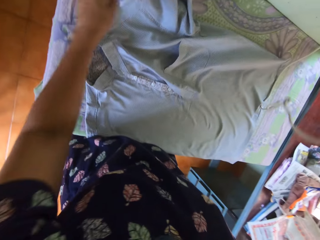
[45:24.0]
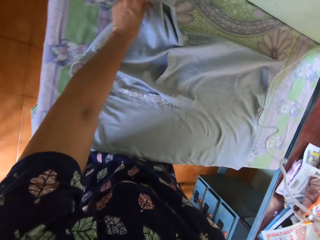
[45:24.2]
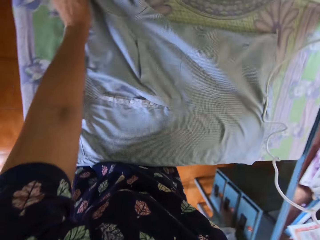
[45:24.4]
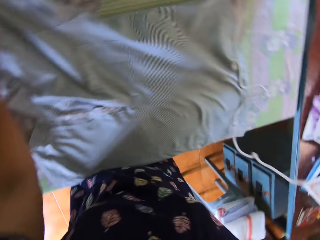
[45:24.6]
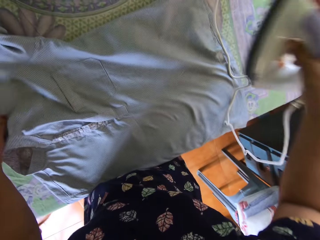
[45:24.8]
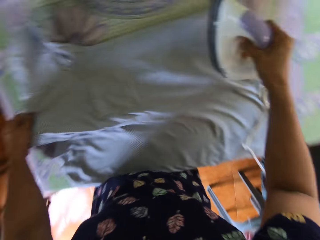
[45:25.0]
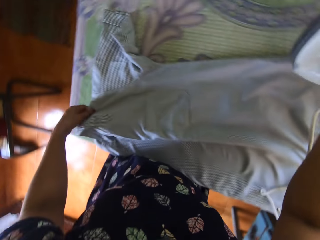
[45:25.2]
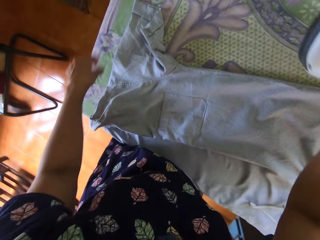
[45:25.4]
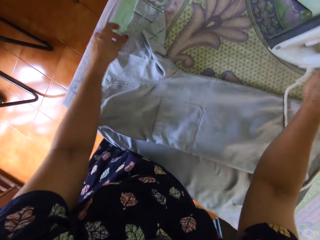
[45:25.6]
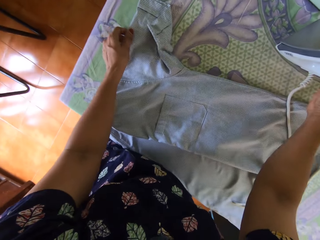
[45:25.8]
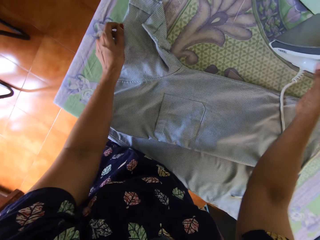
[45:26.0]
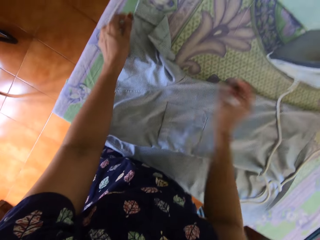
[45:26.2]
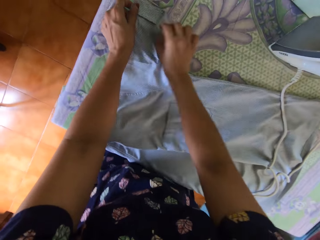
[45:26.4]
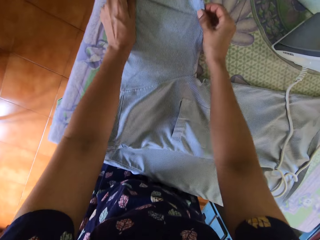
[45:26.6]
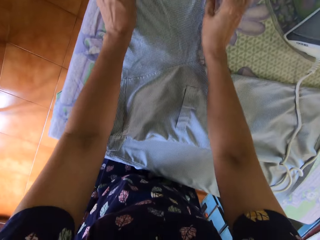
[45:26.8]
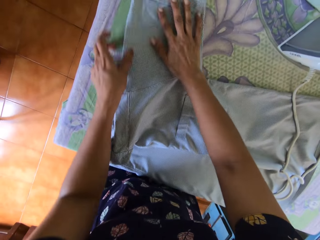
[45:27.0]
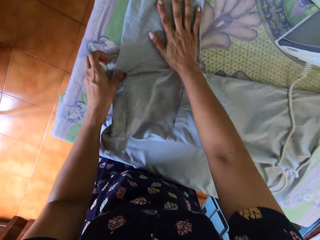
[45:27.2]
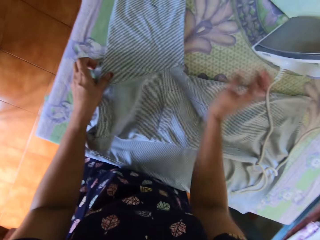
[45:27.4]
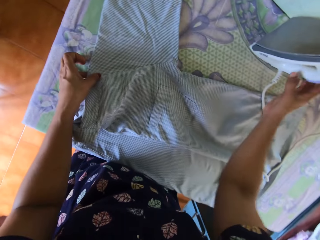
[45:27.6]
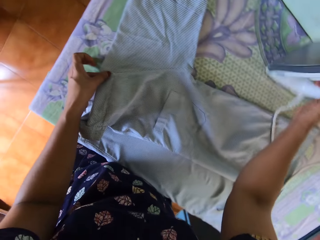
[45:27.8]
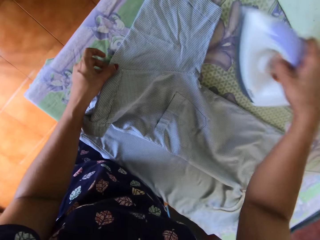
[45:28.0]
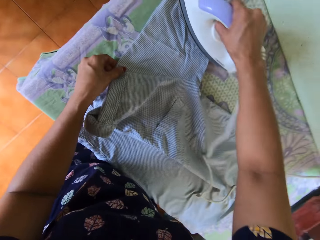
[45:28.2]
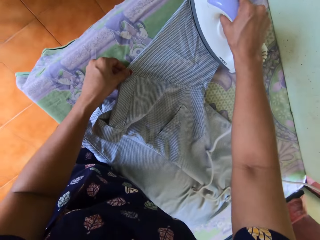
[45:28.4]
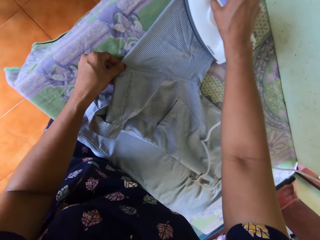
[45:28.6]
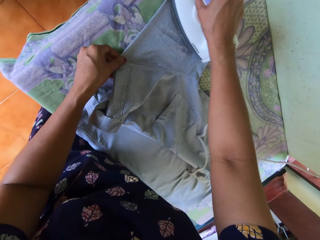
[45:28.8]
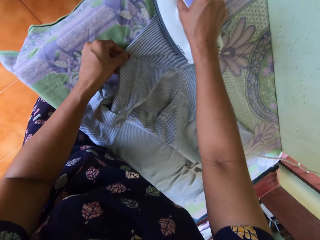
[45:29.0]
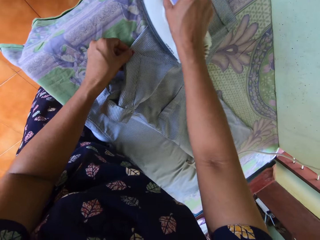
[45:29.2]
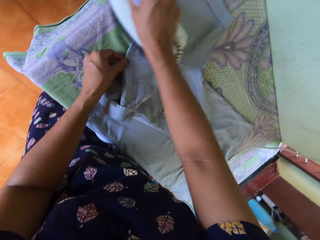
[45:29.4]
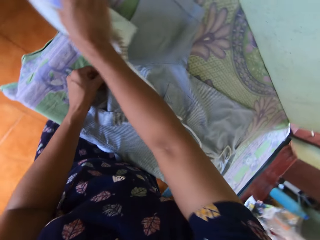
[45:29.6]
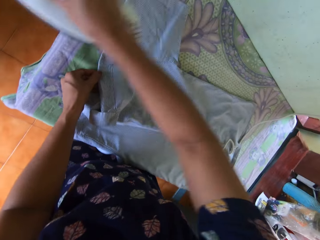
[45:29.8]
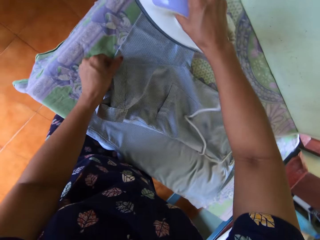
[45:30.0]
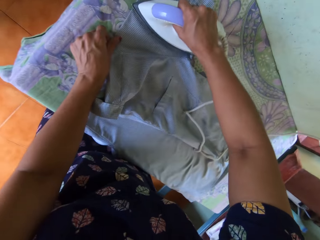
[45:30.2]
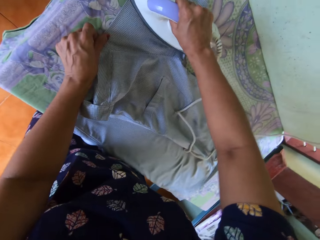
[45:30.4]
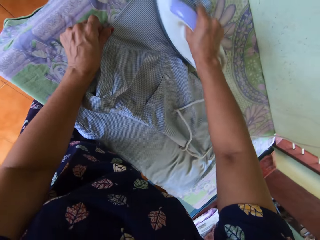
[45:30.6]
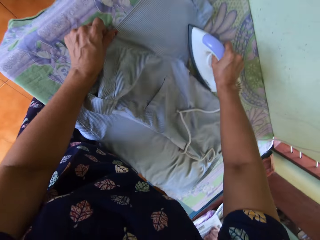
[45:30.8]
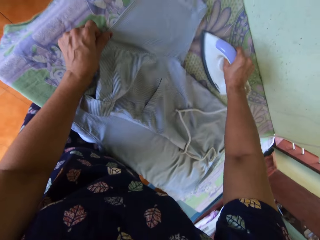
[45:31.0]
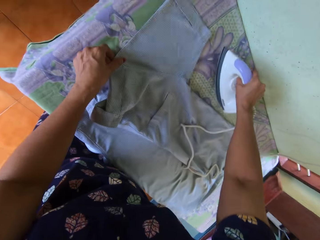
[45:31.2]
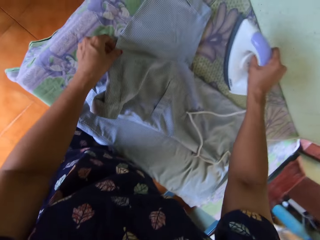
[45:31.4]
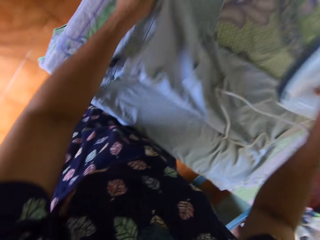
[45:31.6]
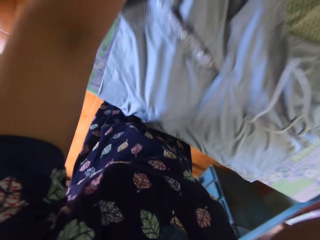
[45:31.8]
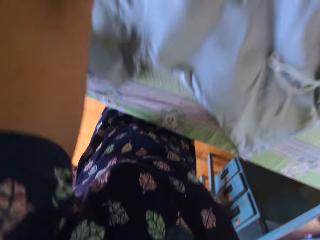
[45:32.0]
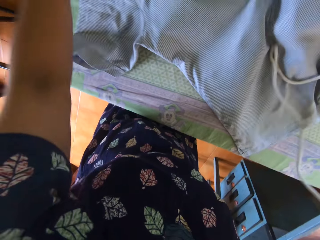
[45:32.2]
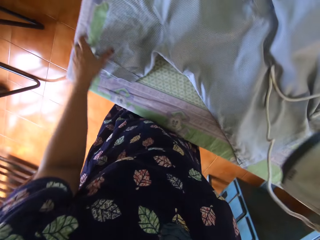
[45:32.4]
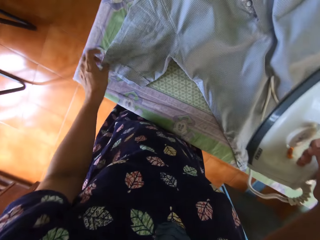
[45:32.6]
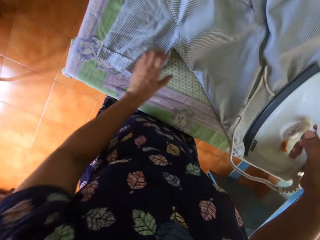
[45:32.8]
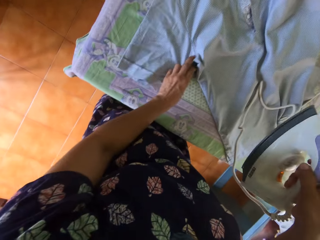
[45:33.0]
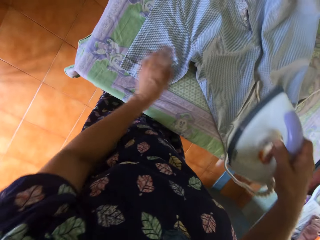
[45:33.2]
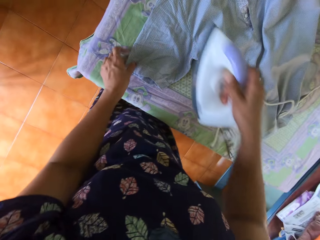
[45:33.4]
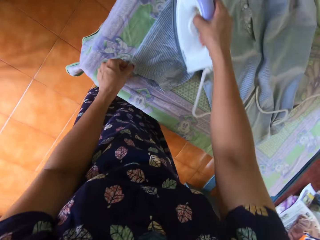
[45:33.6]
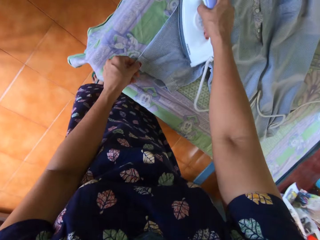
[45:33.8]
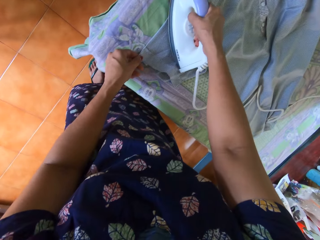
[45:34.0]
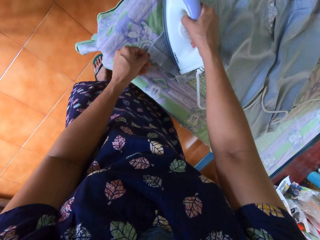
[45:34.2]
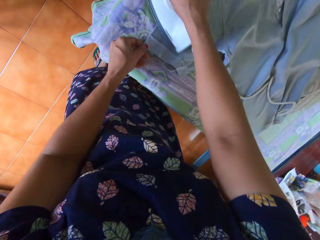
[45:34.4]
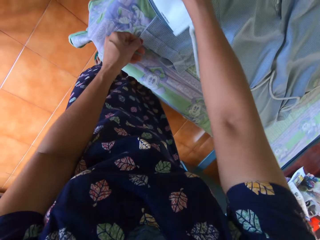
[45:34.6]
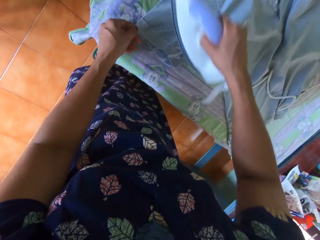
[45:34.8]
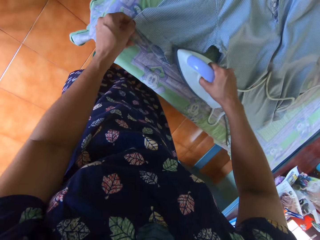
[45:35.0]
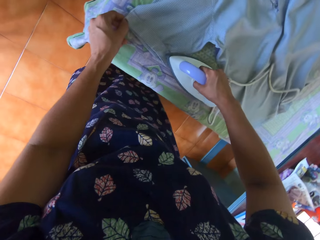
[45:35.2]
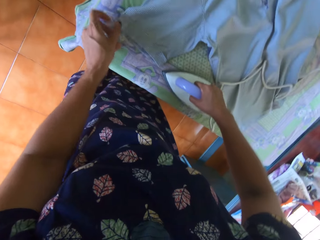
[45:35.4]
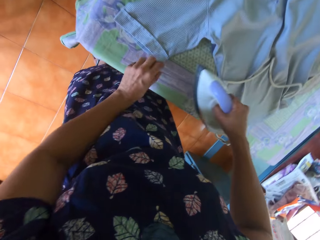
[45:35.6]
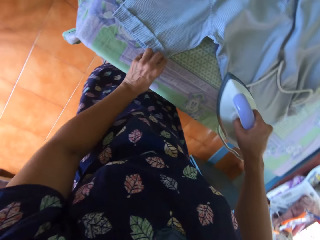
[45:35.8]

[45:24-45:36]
The camera wearer straightens the shirt. She adjusts the polo with her left hand. She puts the dry iron or pressing iron on the ironing table stand with her right hand. She straightens the shirt, adjusts the polo with both hands, and places her right hand on the polo. She picks up the pressing iron with her right hand. She irons the shirt. She straightens the polo with the pressing iron. She straightens the shirt. She irons the shirt.

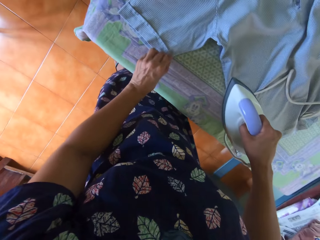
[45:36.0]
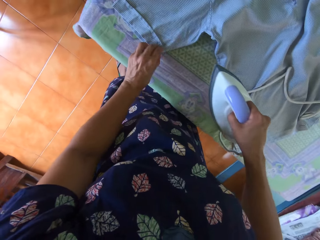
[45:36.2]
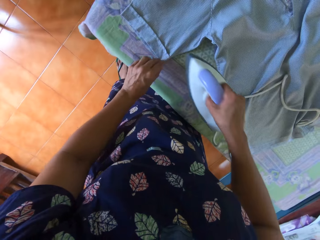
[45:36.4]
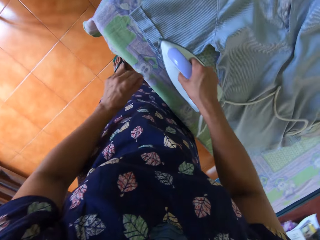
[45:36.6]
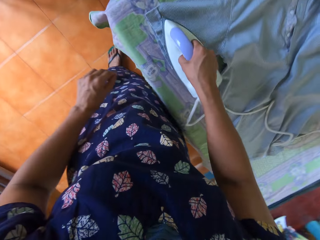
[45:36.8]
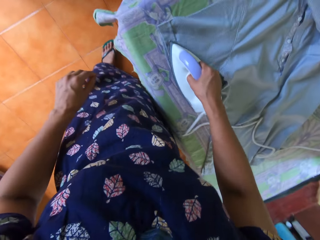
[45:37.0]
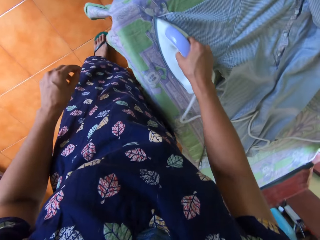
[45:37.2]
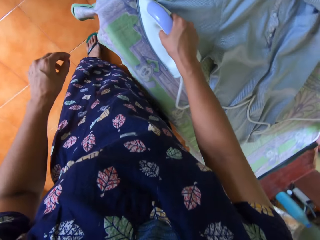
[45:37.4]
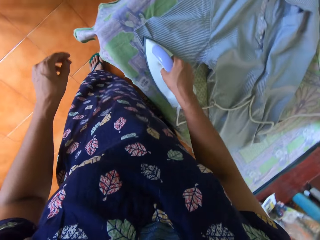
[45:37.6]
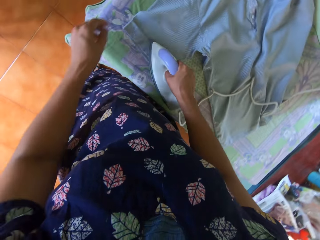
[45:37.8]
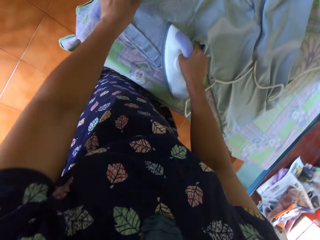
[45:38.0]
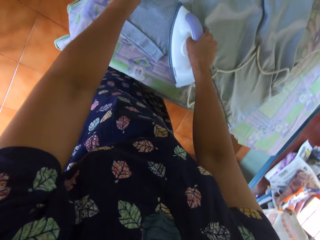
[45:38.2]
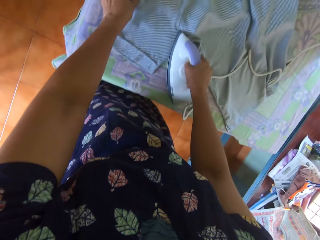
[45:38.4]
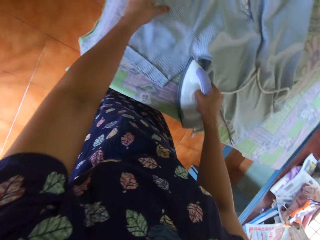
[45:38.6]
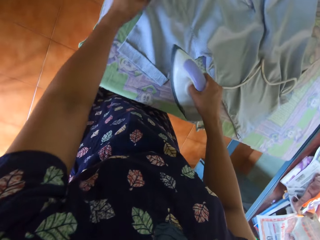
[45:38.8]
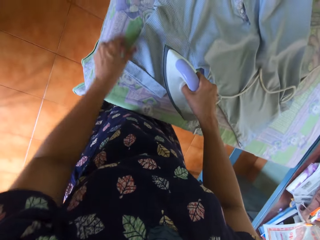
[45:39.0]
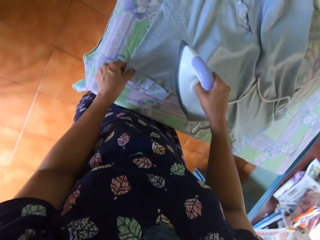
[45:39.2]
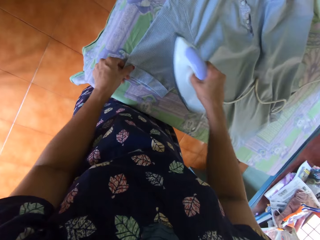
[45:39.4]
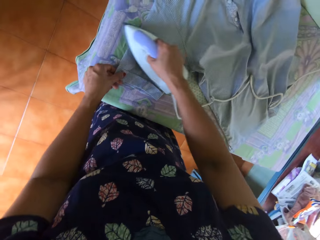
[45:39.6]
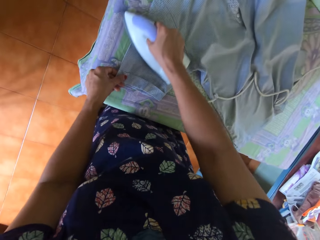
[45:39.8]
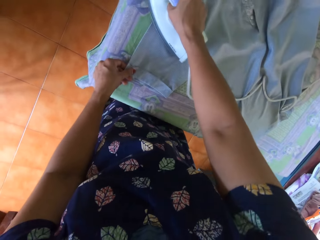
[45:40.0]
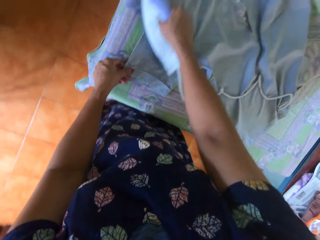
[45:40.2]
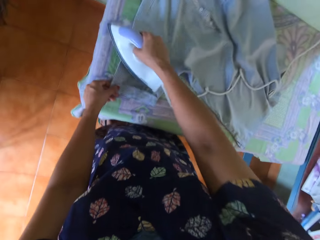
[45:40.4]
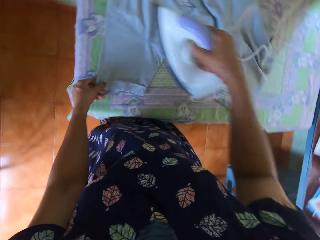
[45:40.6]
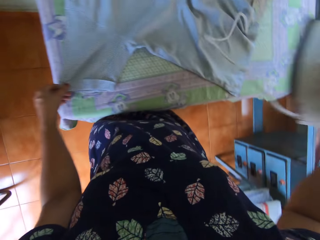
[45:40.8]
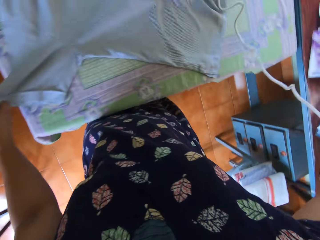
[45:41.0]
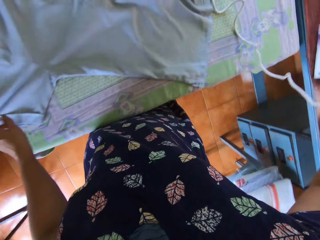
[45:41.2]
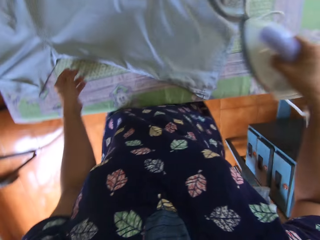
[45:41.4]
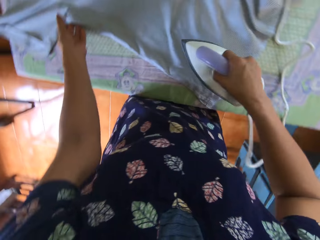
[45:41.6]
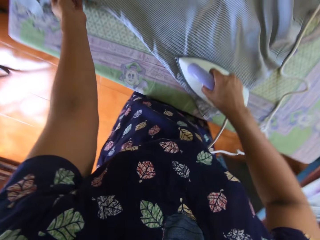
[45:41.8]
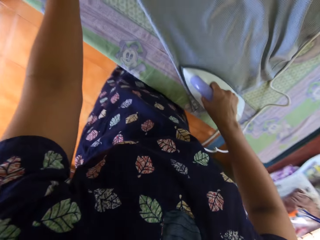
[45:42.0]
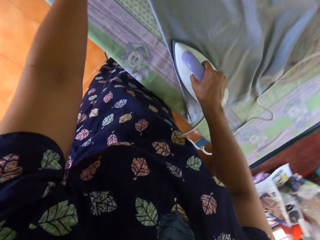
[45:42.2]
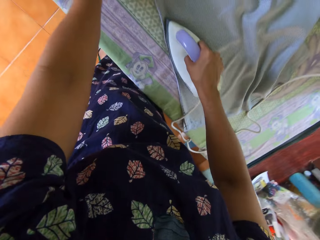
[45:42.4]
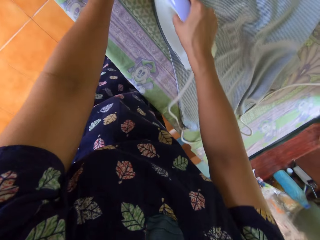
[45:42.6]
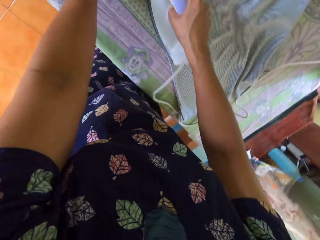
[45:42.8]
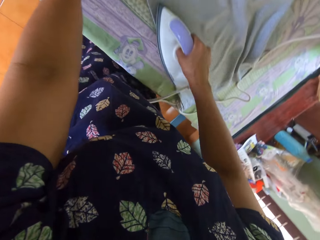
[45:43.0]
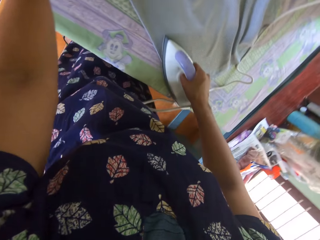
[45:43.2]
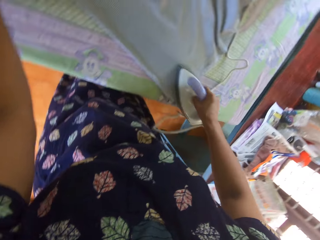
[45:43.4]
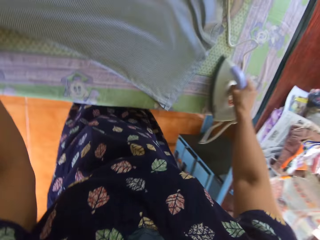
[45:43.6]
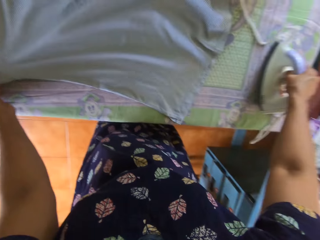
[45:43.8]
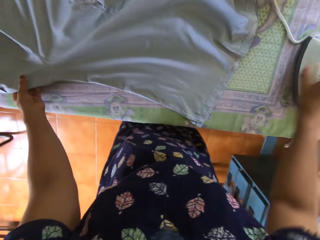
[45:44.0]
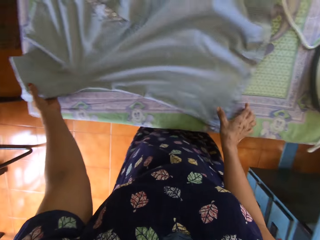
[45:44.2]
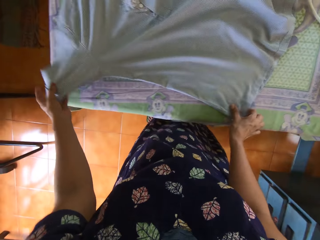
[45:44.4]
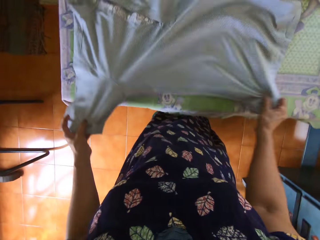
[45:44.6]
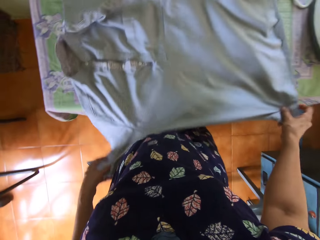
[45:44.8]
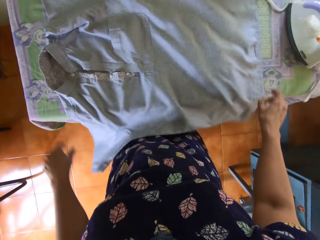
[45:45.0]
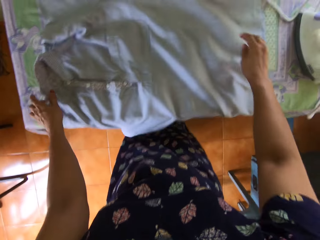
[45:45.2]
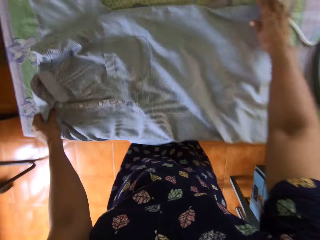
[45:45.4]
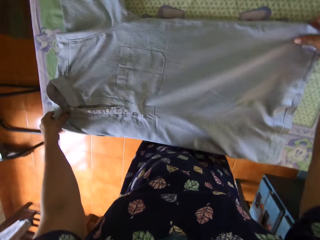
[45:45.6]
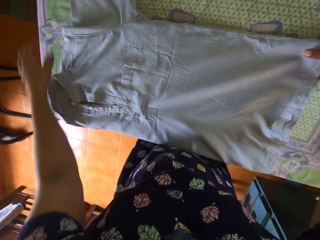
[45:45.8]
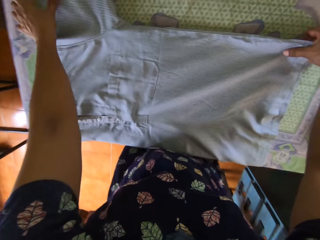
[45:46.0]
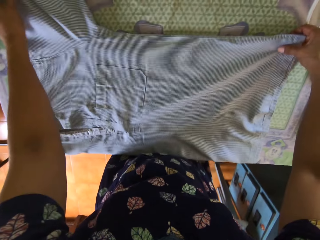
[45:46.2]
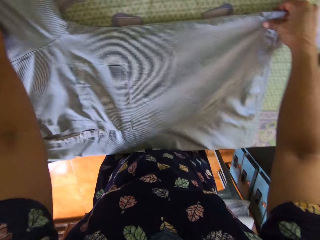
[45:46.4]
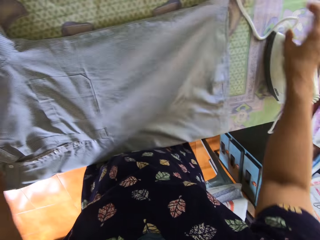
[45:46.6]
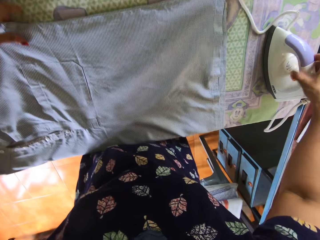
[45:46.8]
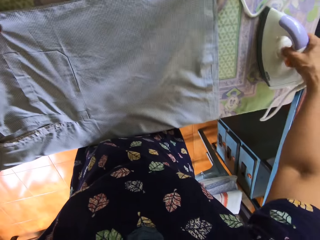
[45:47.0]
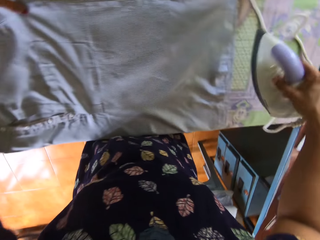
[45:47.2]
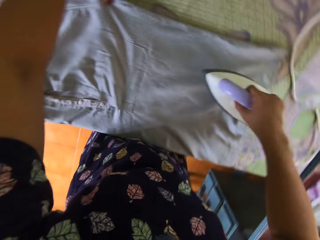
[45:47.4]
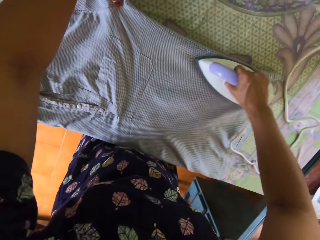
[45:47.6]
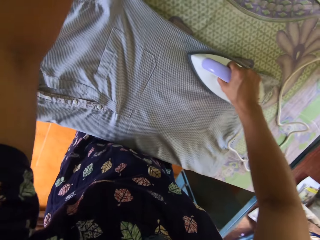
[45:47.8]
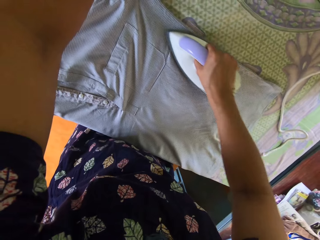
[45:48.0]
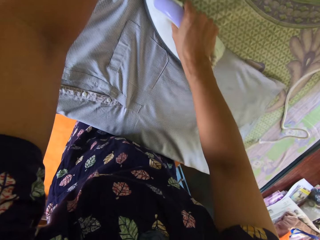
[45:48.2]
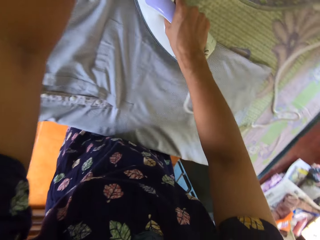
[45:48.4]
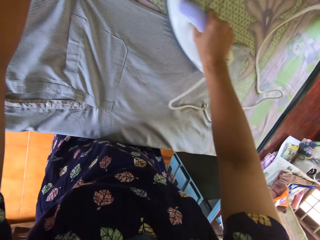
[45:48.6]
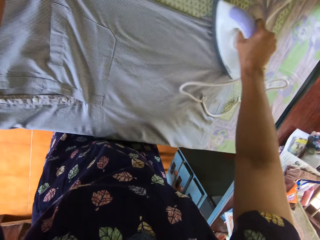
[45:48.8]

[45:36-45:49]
The camera wearer straightens the shirt. She removes her left hand from the polo. She irons the shirt. She adjusts the polo with her left hand. She straightens the shirt. She irons the shirt. She lifts the dry iron or pressing iron. She irons the shirt. She puts the iron on the ironing table stand. She removes her right hand from the pressing iron. She straightens the shirt. She adjusts the polo with both hands. She picks up the pressing iron with her right hand. She straightens the polo with the pressing iron. She irons the shirt.
